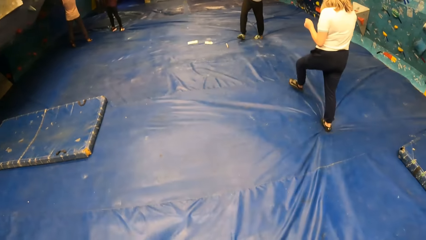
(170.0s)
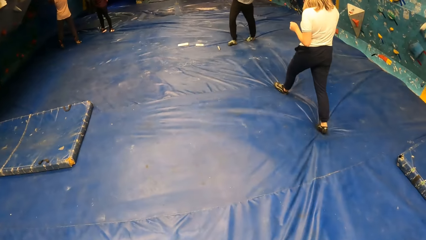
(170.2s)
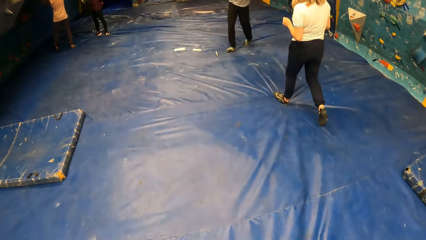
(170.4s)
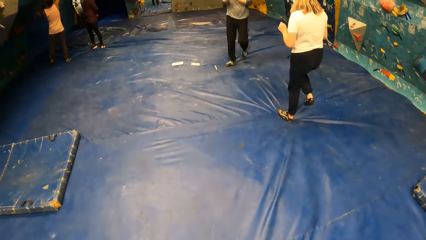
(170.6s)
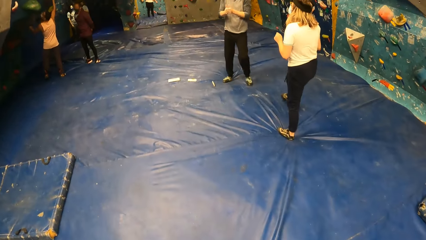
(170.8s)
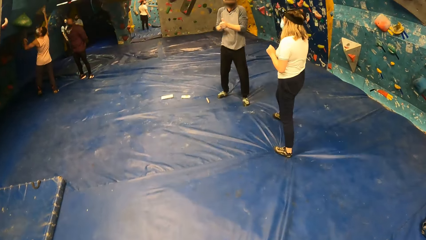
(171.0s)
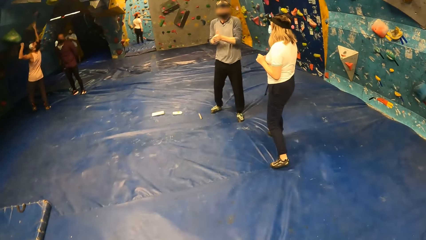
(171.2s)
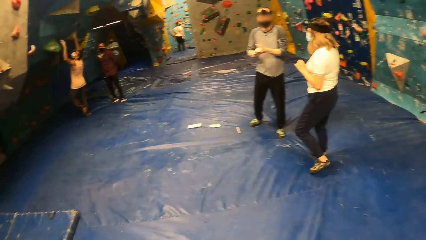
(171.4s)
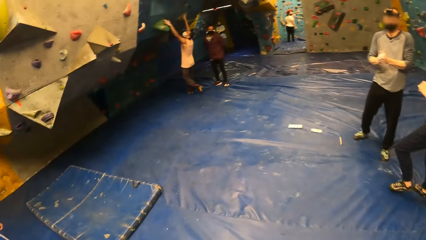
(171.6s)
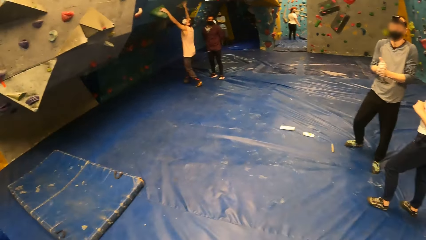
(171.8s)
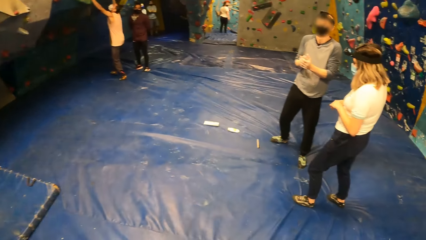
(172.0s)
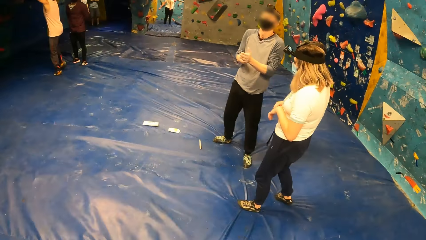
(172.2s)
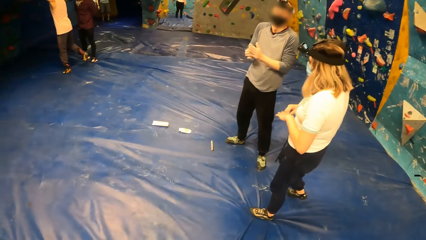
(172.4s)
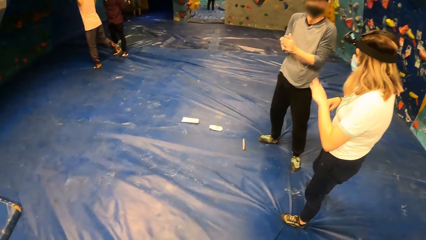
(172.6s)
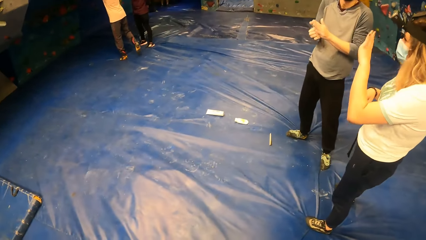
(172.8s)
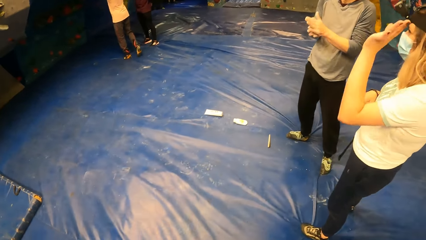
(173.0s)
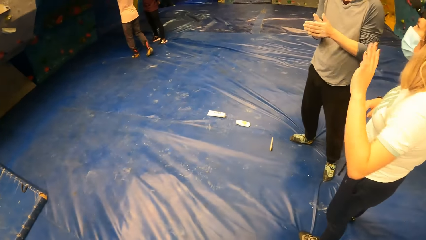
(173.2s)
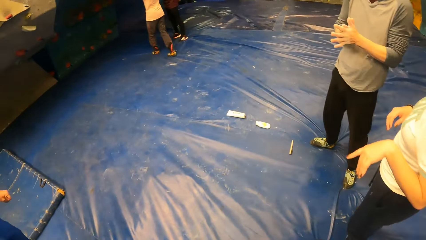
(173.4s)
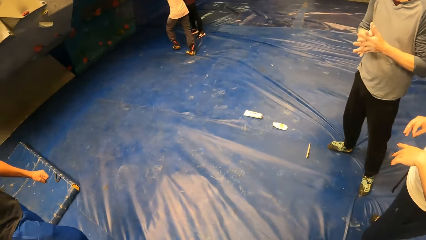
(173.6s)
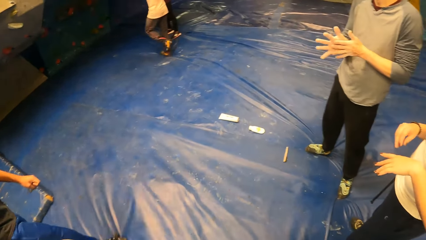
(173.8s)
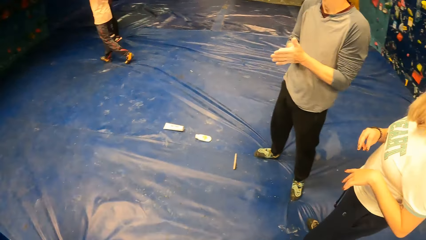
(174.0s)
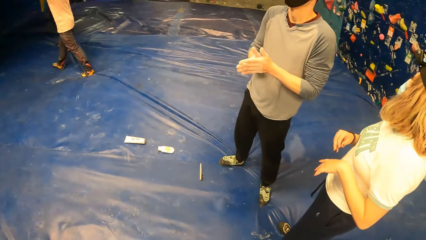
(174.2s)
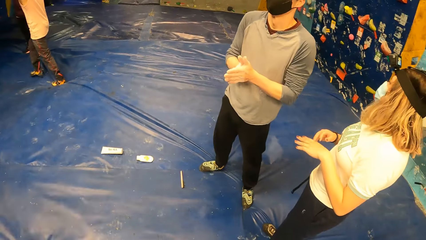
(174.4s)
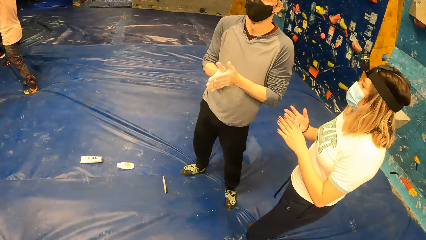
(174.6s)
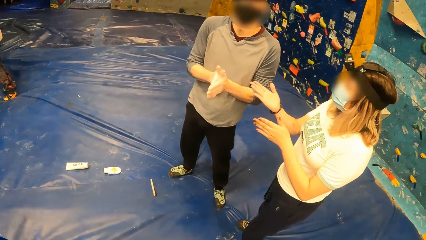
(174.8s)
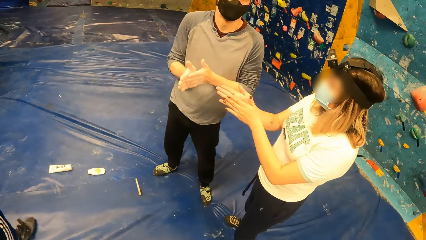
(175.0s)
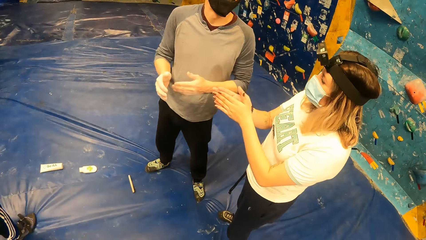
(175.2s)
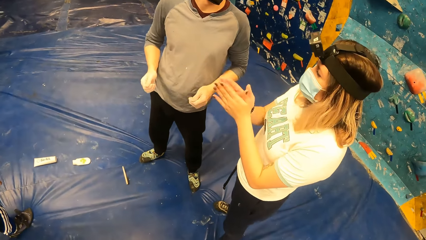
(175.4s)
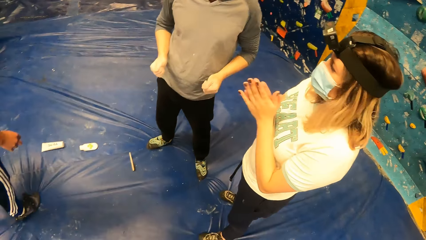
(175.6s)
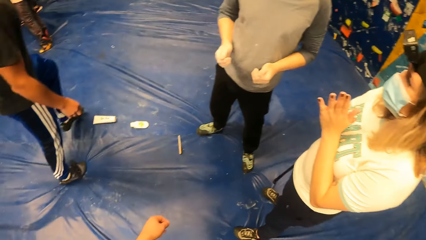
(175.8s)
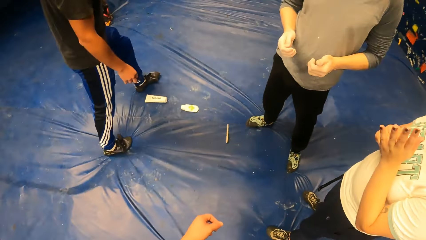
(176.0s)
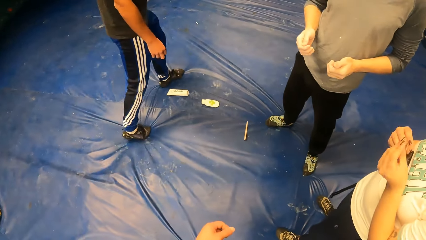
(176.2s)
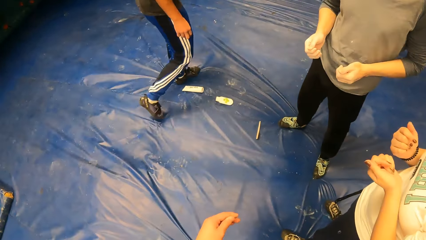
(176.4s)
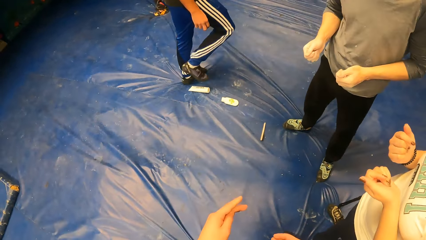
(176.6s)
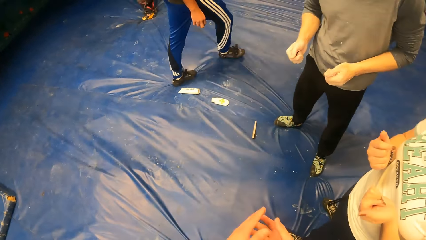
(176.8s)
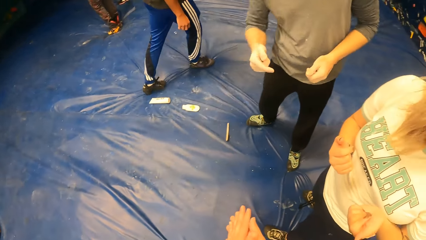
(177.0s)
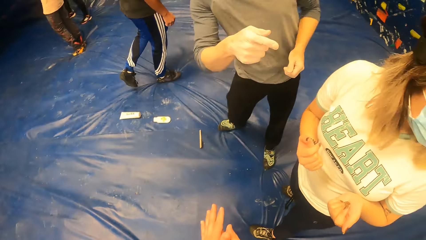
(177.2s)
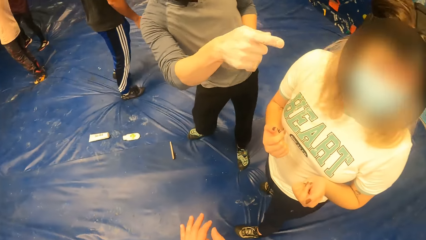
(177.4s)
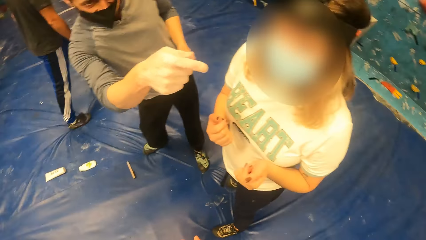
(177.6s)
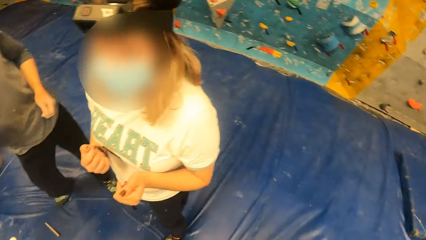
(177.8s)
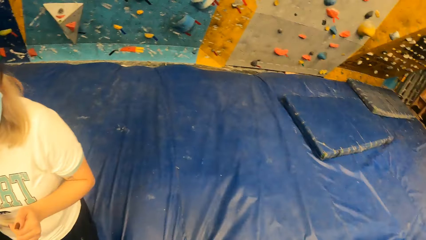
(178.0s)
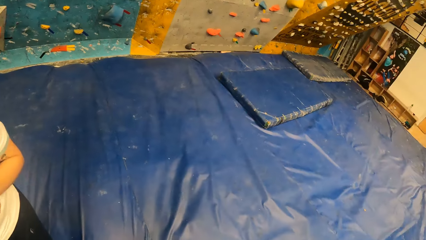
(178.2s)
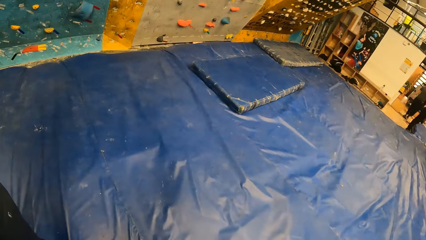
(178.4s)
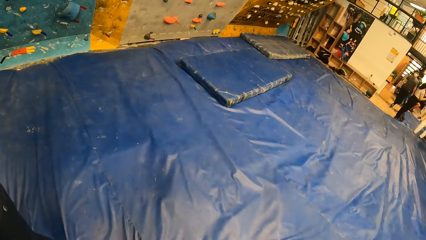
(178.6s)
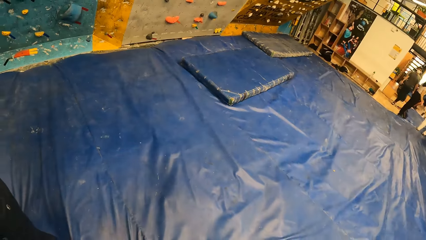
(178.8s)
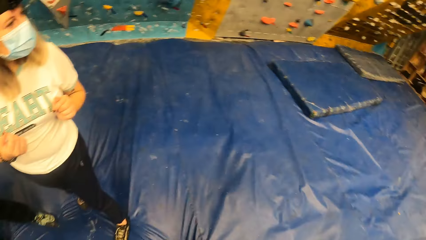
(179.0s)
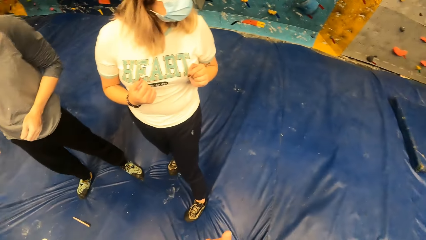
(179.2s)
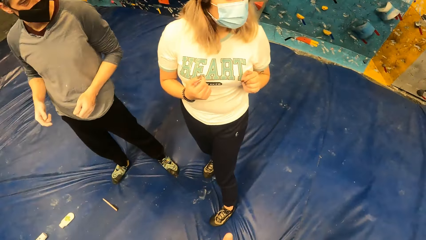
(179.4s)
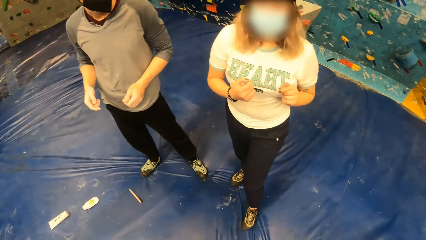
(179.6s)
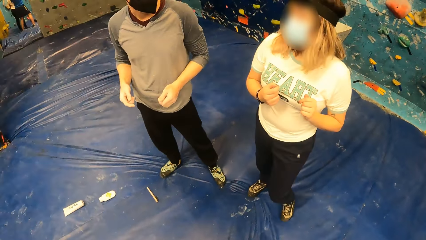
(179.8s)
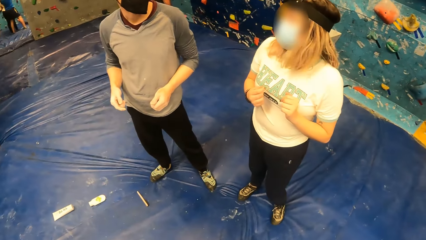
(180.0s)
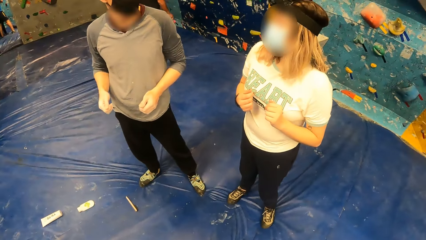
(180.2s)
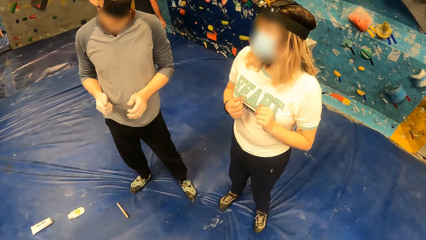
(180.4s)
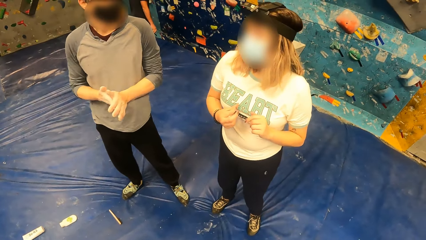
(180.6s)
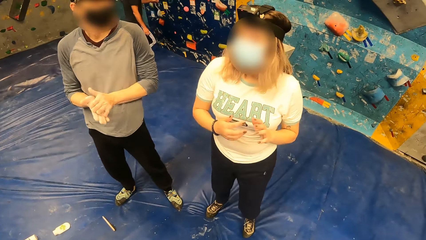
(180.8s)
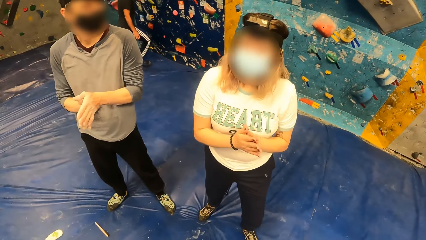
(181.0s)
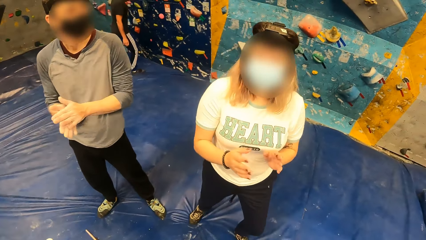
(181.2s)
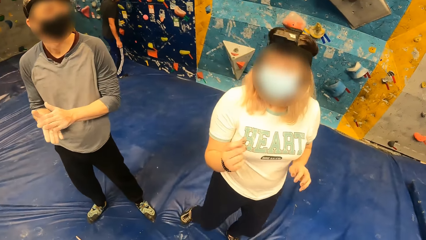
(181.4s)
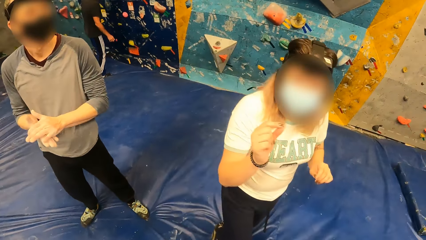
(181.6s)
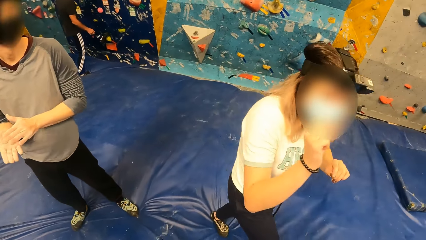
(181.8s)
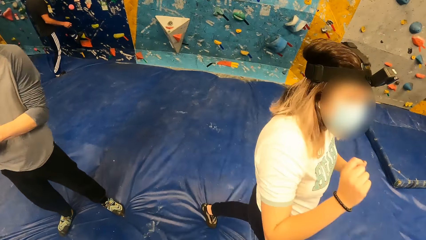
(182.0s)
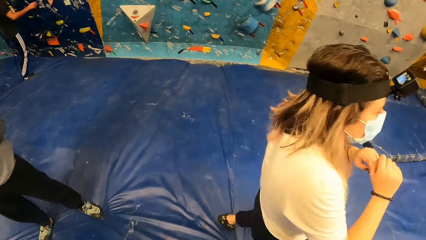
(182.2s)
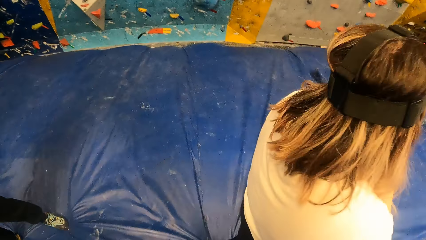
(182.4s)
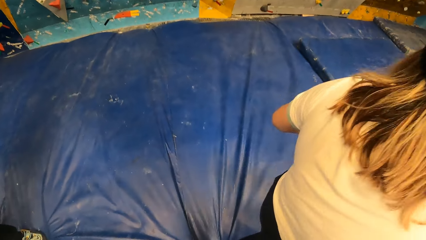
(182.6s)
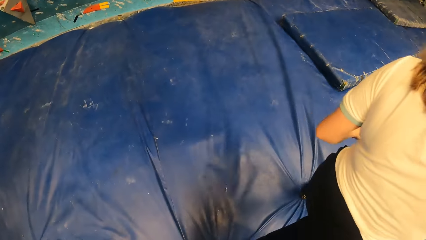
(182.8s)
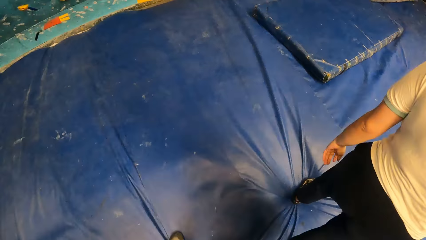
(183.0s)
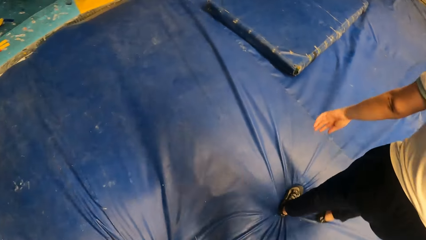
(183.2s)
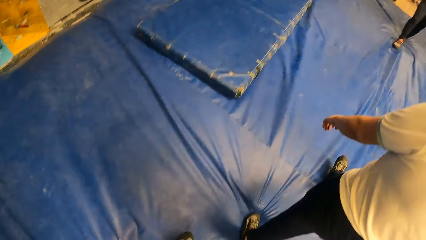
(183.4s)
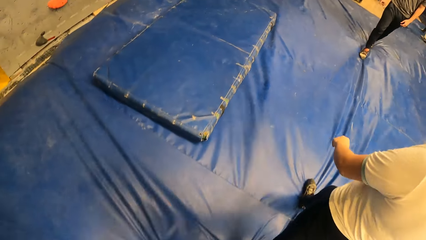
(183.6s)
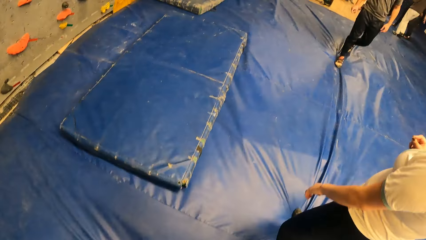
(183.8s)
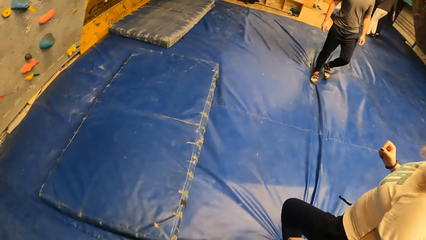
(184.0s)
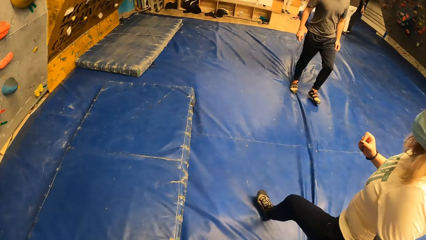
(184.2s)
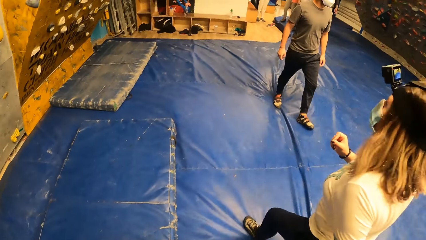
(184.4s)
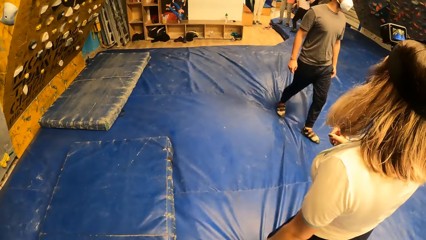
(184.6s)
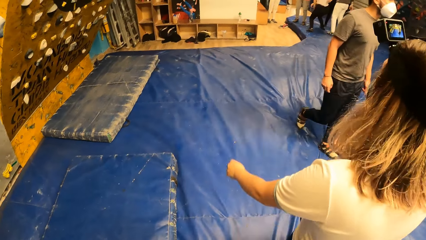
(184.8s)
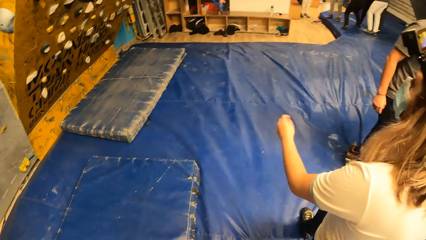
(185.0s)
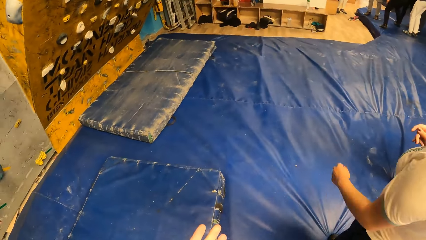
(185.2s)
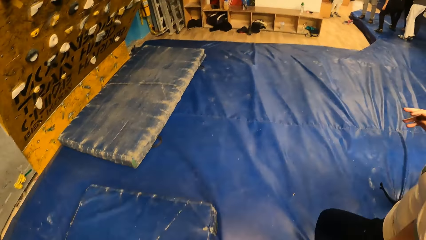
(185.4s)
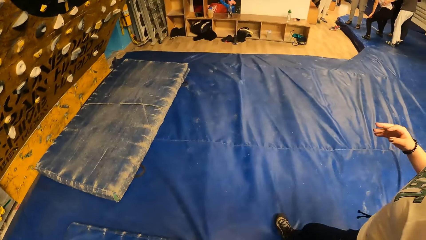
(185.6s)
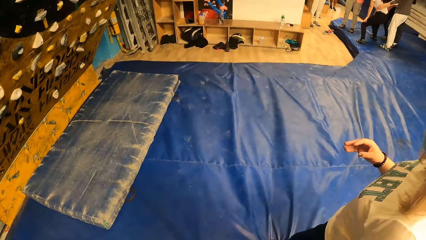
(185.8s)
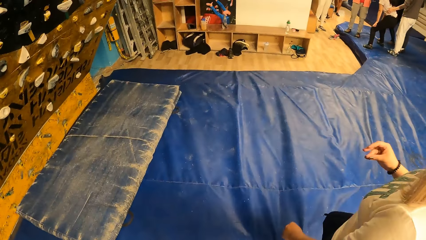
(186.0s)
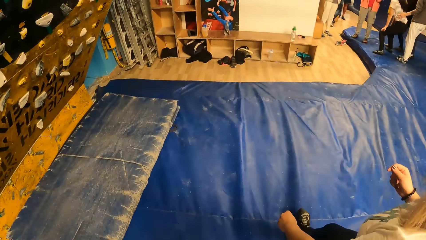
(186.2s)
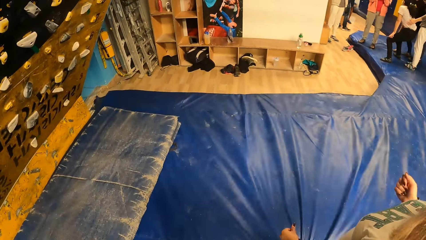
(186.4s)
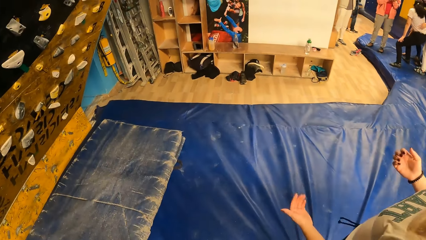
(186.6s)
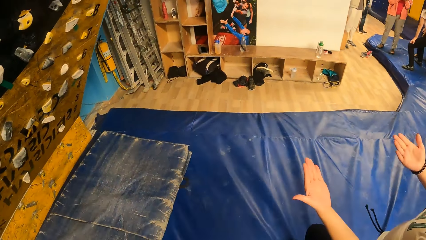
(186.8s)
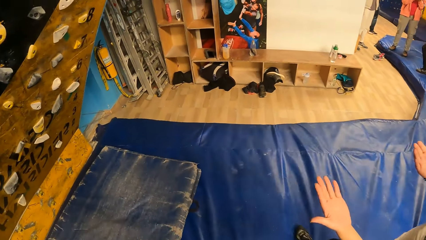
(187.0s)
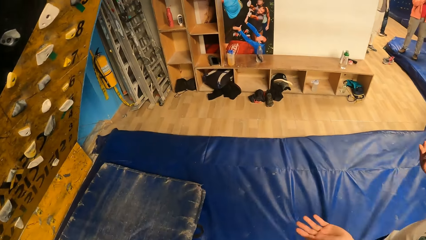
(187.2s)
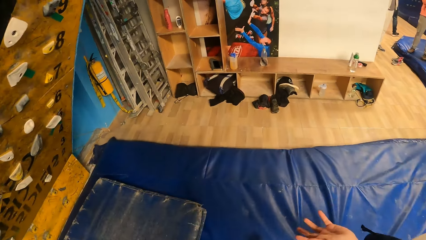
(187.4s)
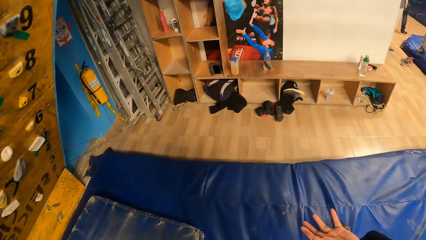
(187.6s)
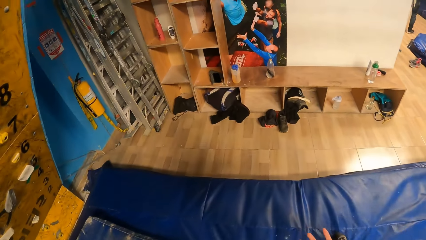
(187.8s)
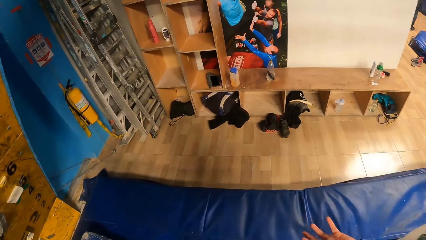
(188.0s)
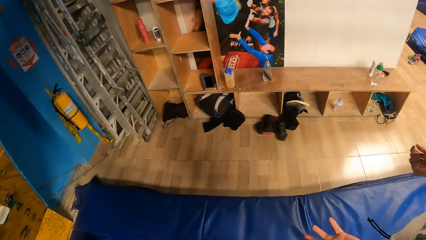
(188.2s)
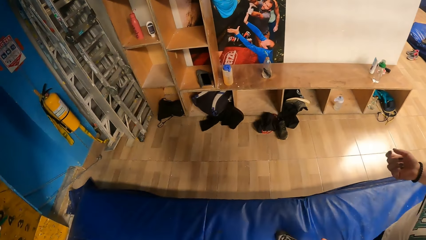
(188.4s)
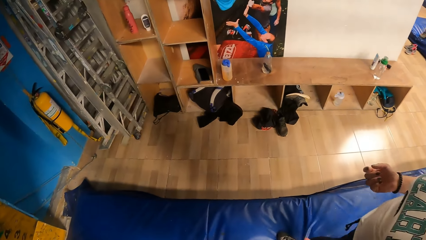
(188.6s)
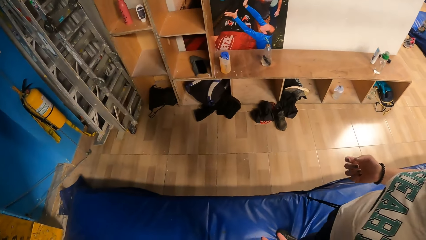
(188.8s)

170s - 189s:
The camera wearer looks around. A female talks to a person. The camera wearer does hand movements. They rub hands together. They look around the climbing area. They look around at the female and the person. The female claps, gestures with her hands and walks around the climbing area. The camera wearer walks towards the climbing wall. The female does hand movements.
